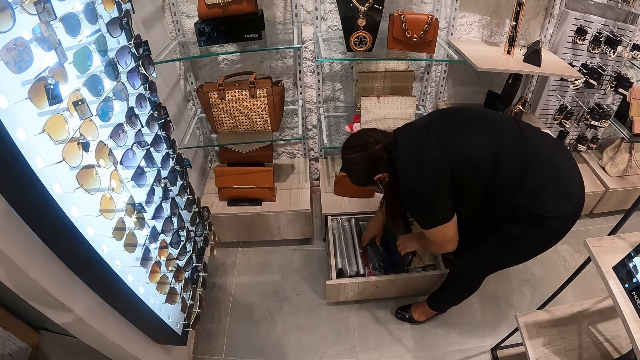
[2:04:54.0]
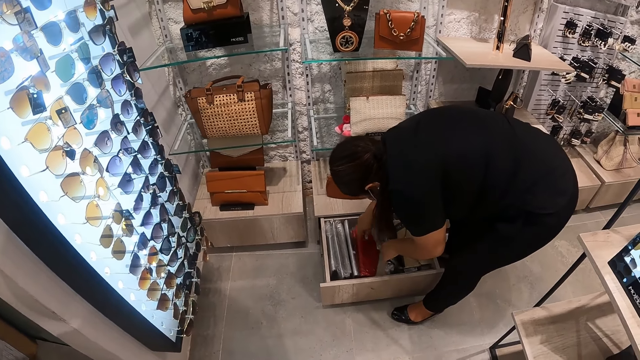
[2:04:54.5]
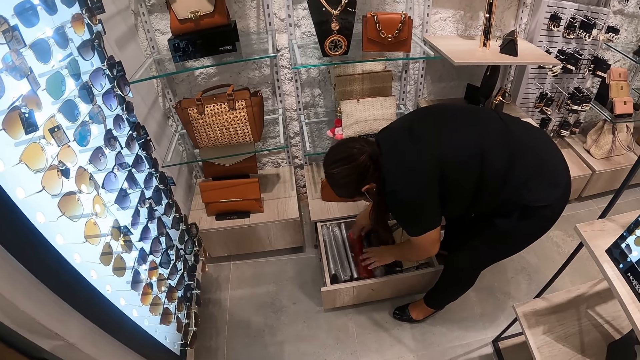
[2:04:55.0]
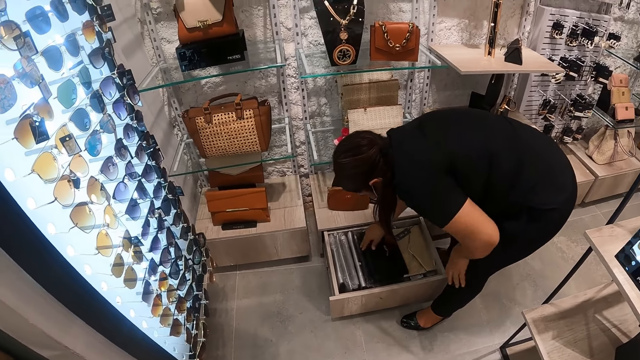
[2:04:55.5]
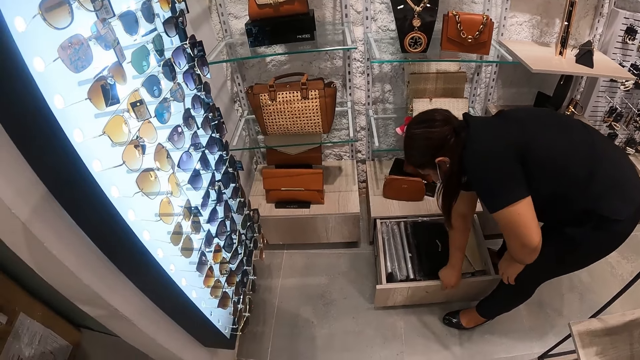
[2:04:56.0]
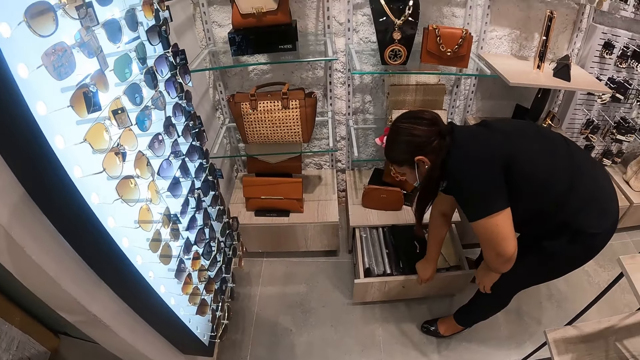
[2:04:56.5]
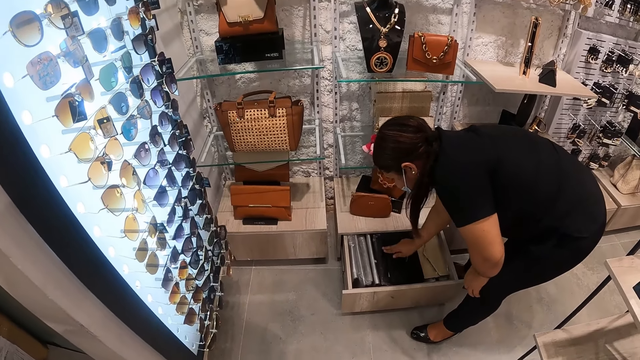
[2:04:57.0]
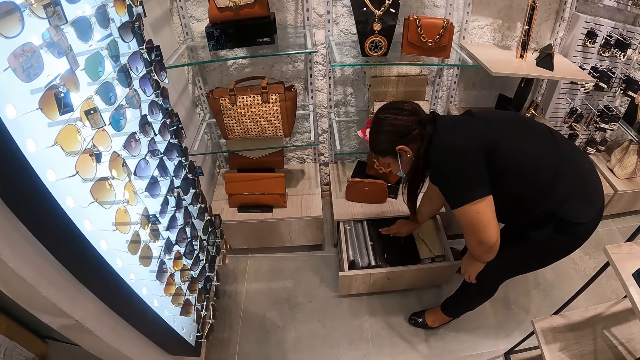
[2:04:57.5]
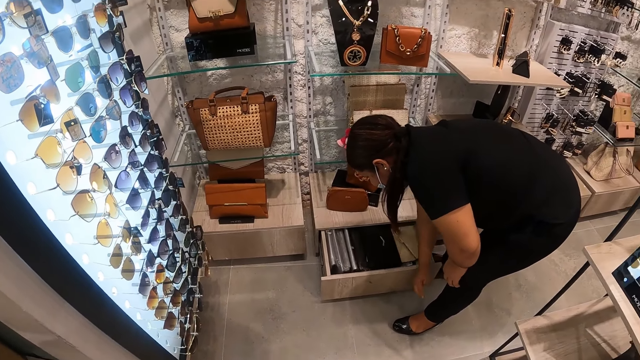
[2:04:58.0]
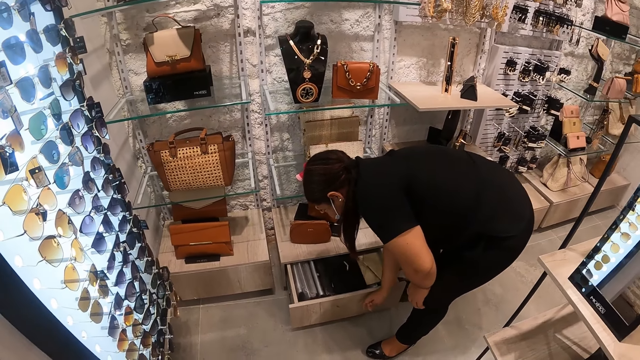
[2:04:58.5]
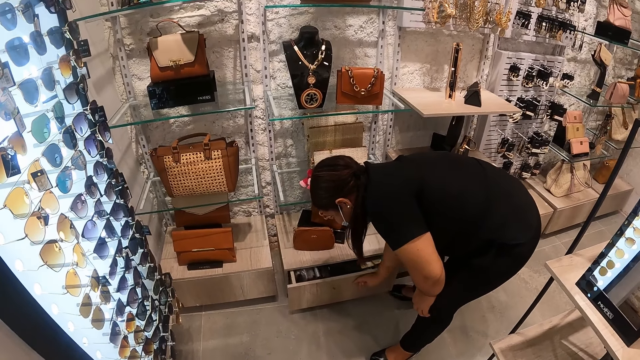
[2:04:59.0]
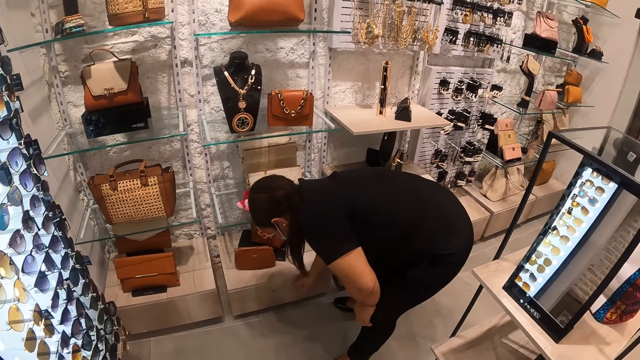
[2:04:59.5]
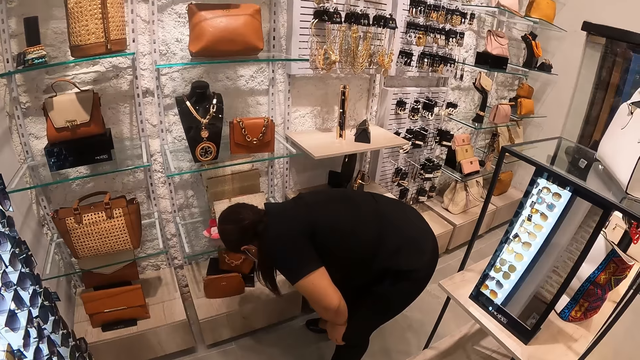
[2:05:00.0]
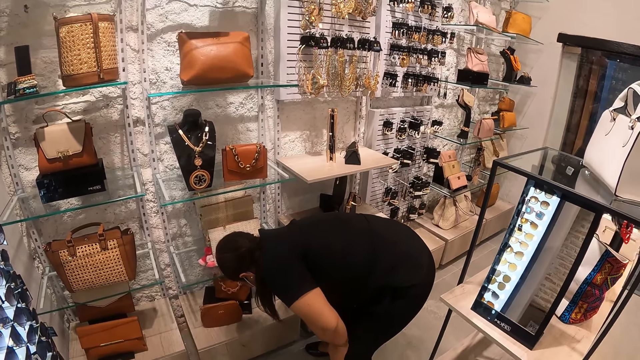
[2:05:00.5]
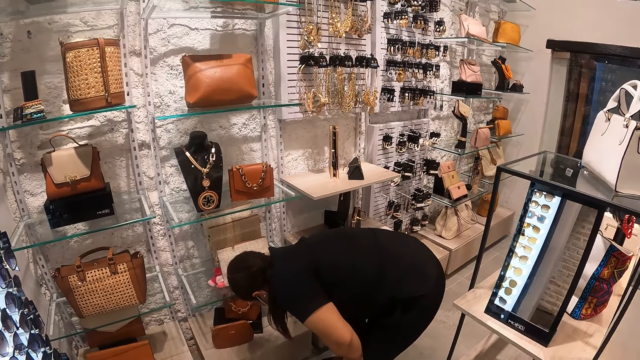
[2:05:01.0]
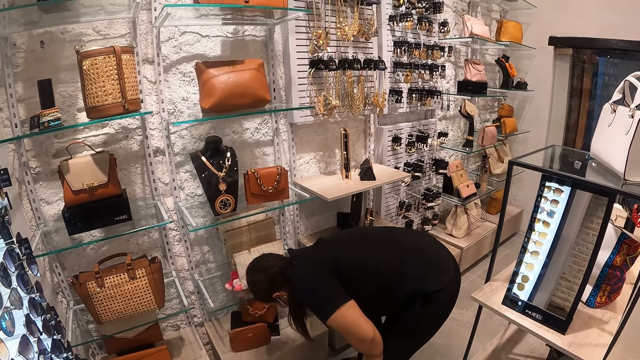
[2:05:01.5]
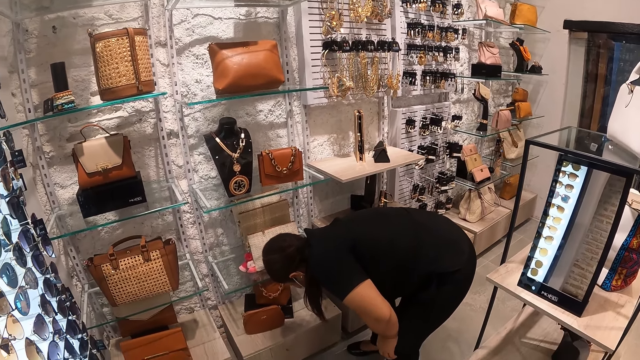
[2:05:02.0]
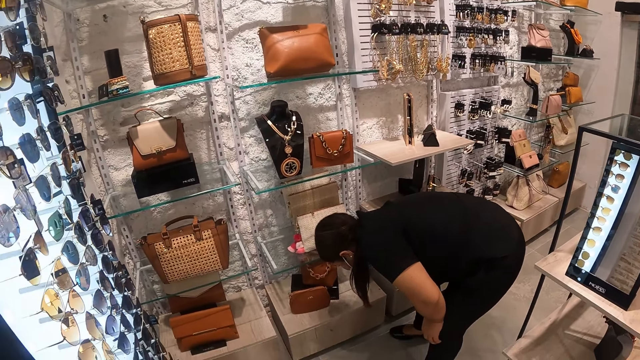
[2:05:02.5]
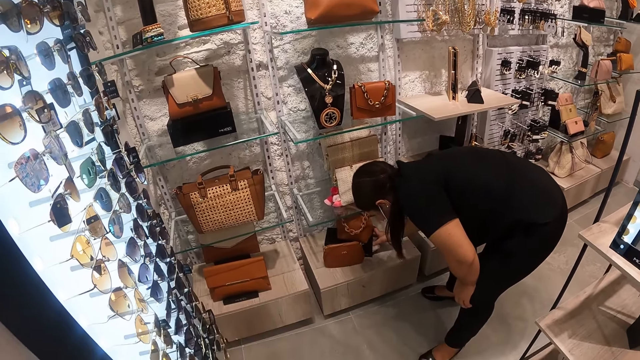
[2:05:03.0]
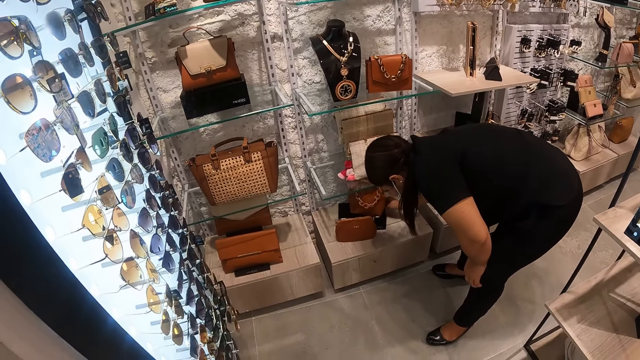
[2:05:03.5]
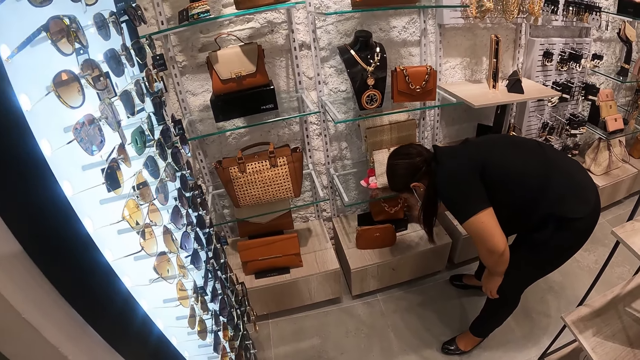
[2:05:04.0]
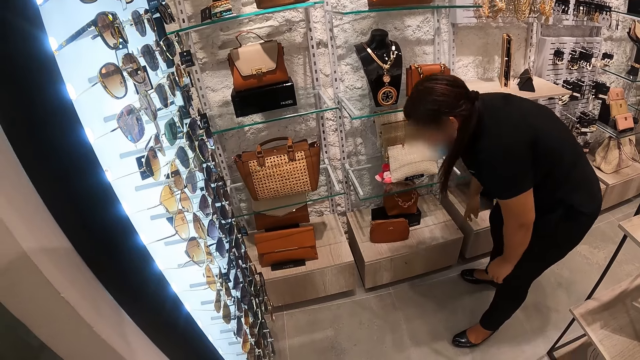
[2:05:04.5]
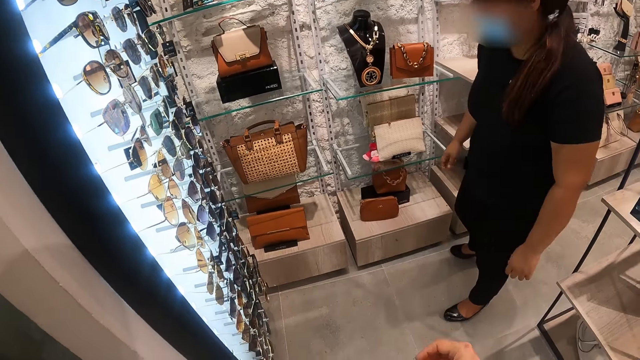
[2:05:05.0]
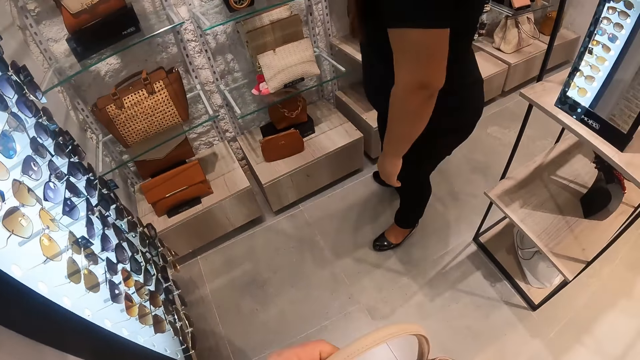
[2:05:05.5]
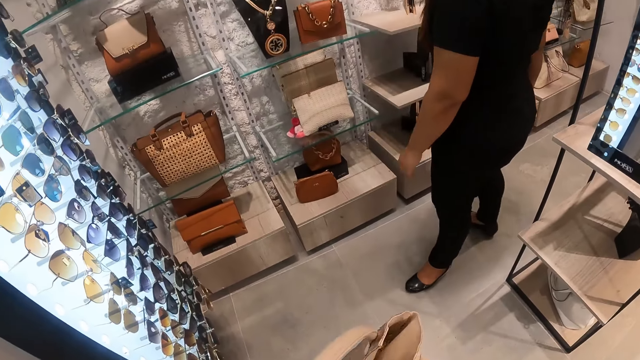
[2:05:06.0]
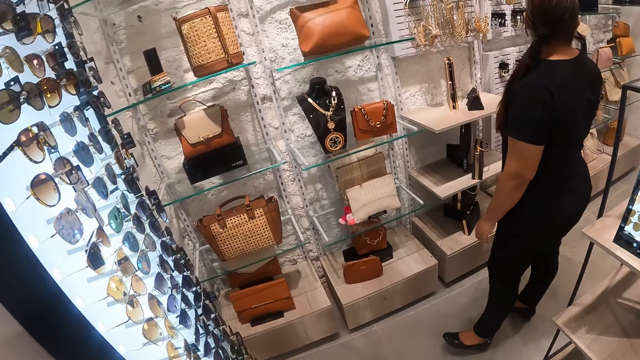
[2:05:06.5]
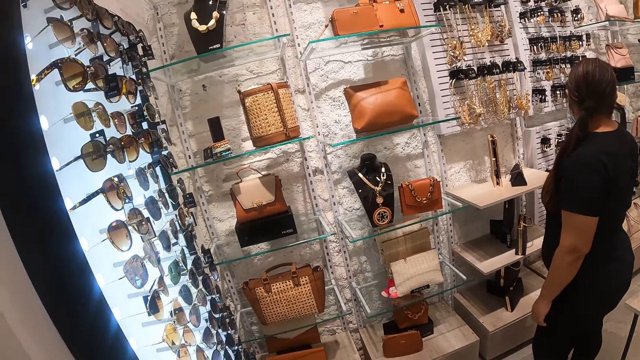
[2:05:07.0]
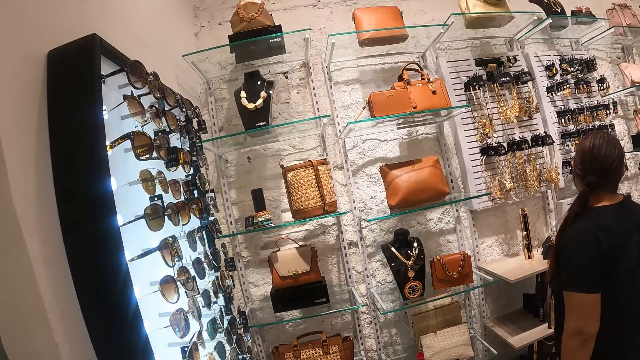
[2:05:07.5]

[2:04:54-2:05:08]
A person closes a drawer and holds a purse on the shelf.

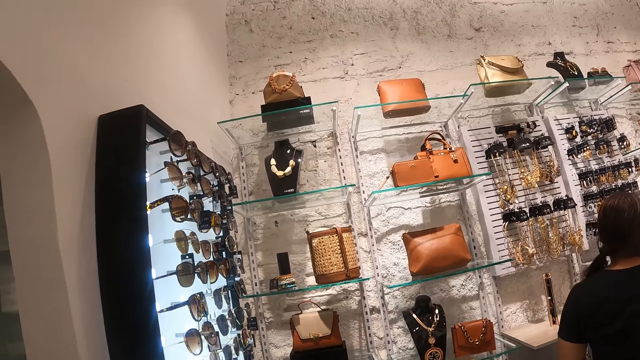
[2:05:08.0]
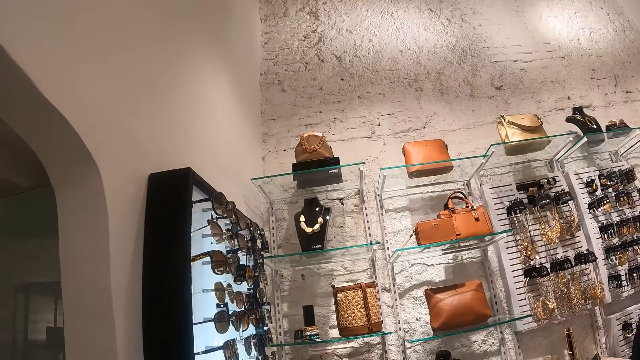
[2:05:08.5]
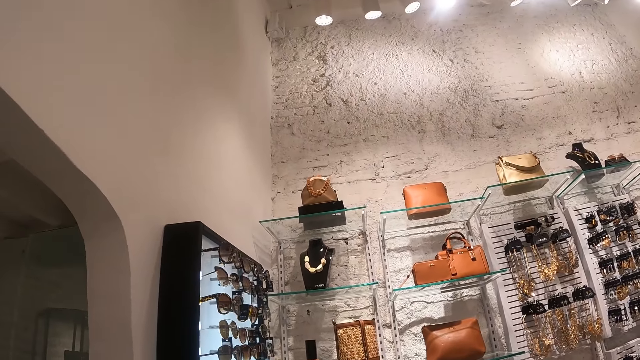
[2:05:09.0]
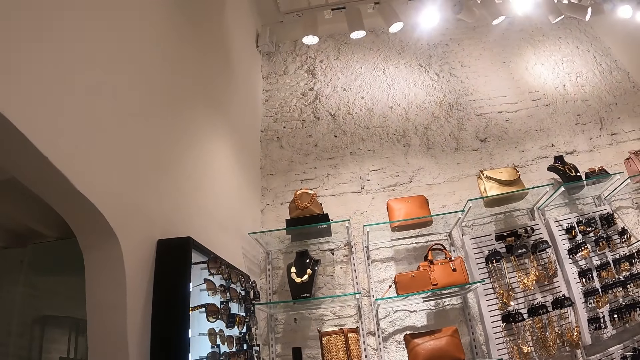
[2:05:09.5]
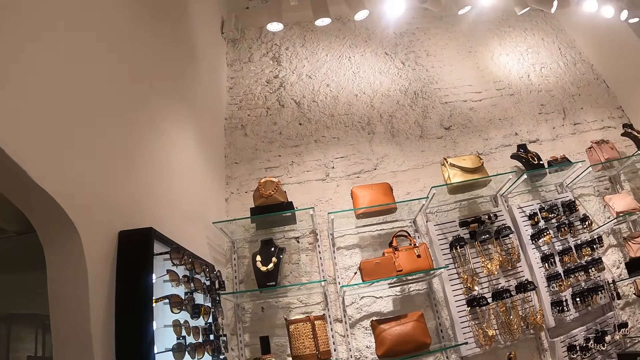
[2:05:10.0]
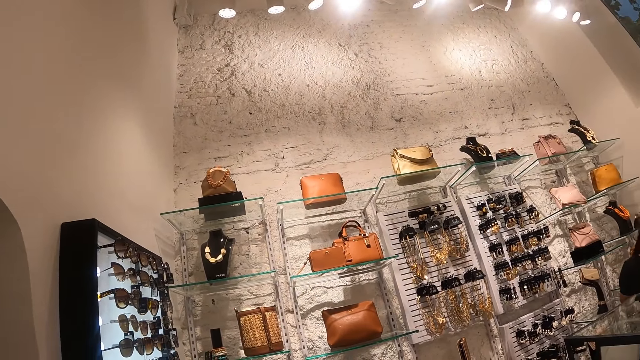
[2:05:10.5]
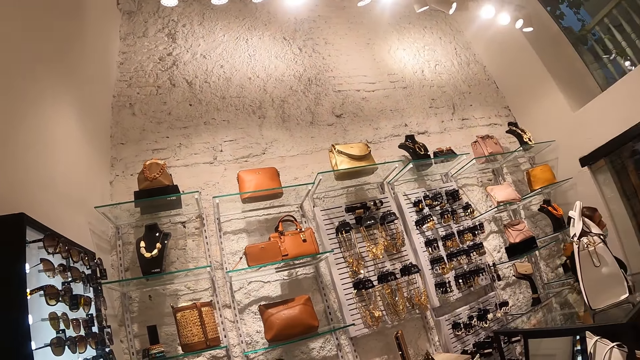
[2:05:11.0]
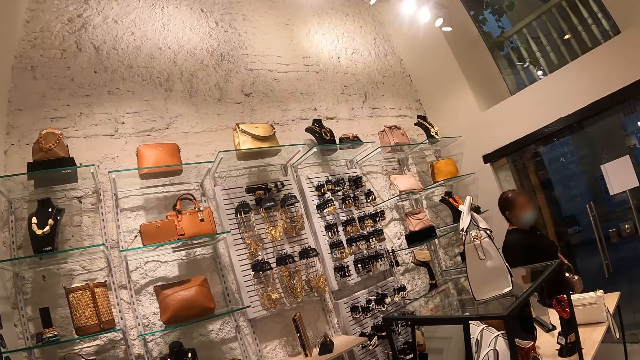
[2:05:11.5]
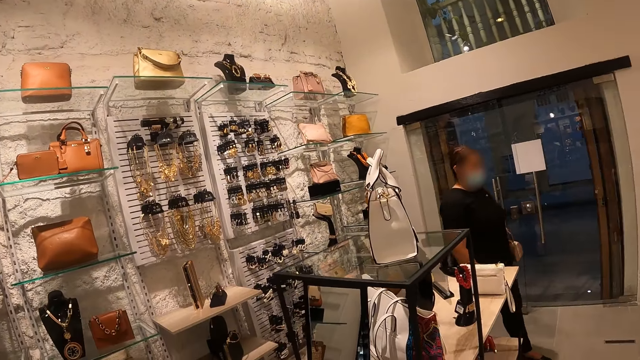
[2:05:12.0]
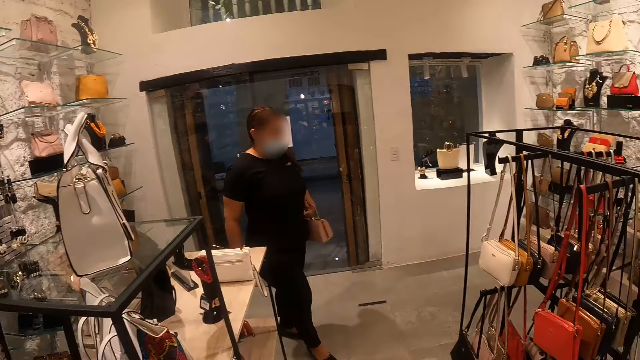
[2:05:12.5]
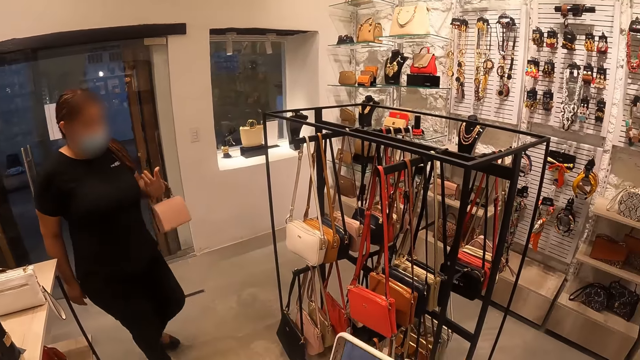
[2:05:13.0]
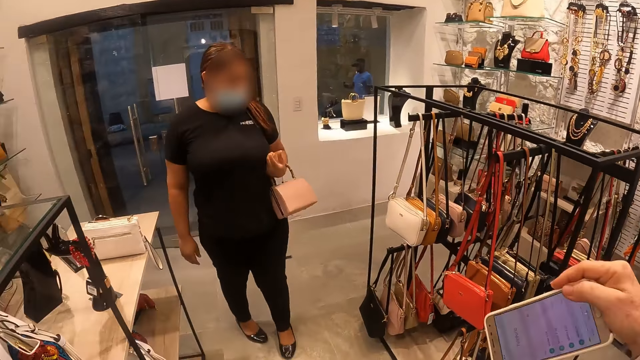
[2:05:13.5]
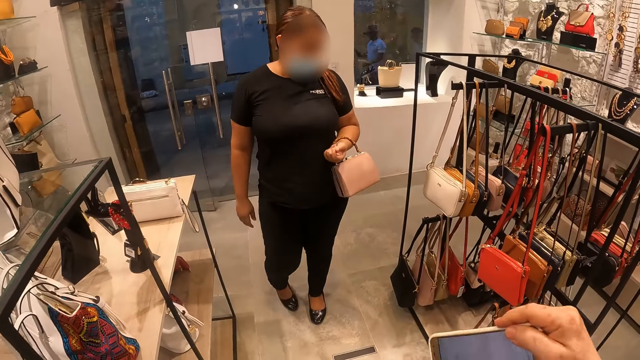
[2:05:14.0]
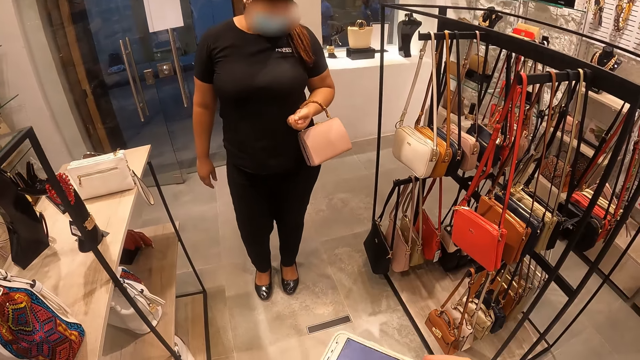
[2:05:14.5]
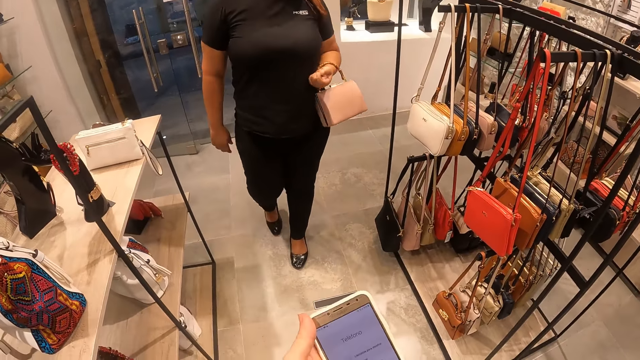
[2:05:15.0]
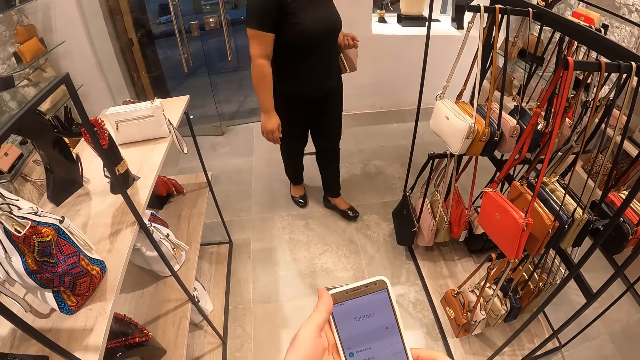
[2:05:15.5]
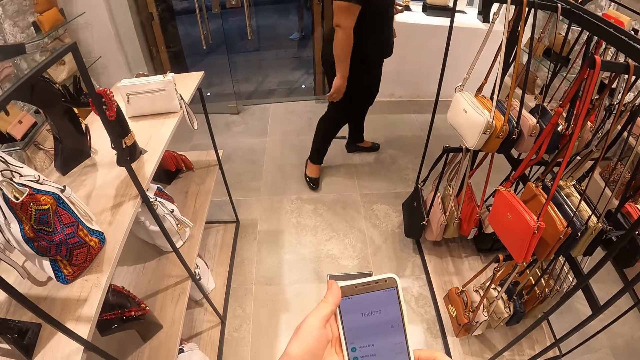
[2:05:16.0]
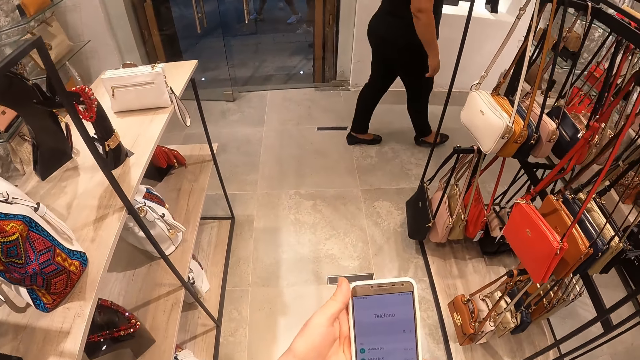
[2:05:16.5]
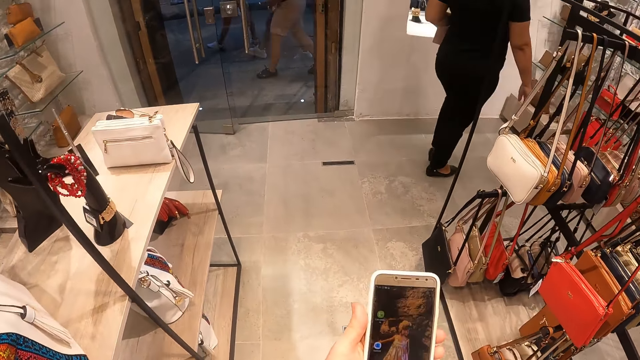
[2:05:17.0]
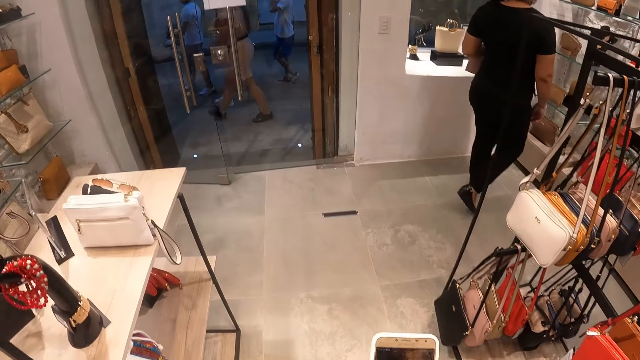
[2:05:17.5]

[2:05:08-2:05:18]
The camera wearer looks at a person. They hold a phone. The person carries a purse. The camera wearer operates the phone.
